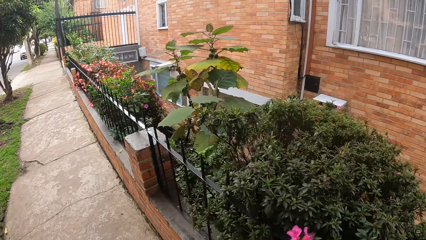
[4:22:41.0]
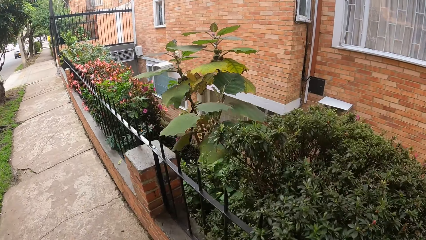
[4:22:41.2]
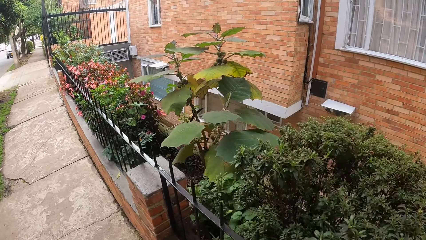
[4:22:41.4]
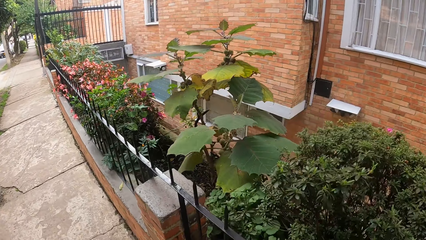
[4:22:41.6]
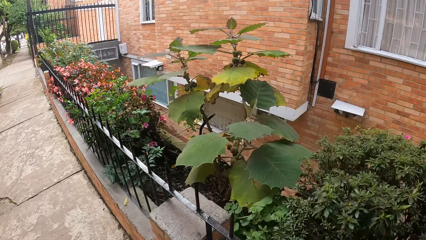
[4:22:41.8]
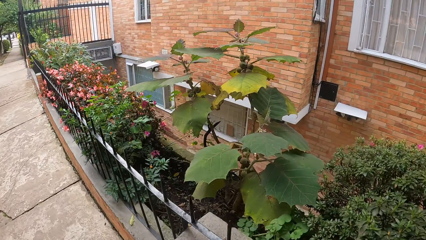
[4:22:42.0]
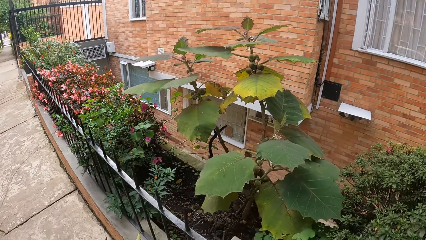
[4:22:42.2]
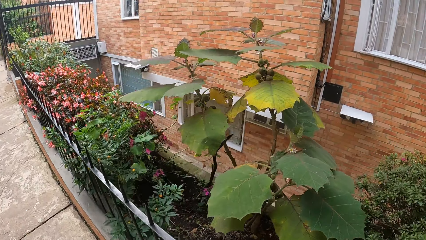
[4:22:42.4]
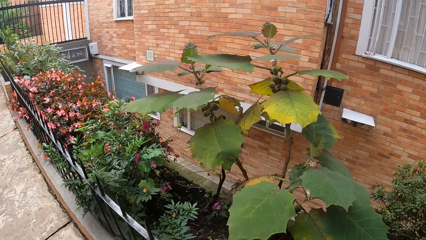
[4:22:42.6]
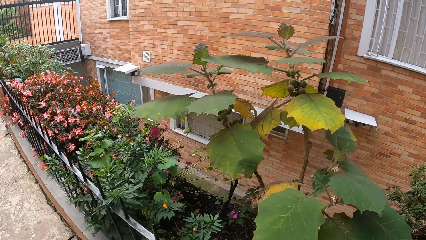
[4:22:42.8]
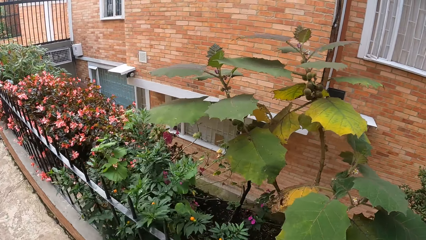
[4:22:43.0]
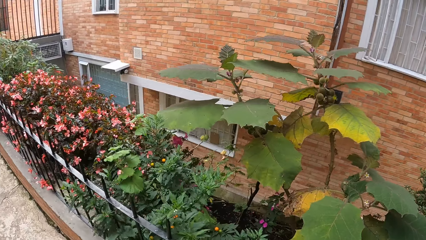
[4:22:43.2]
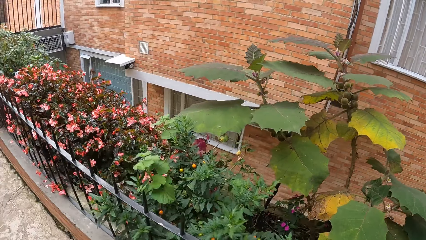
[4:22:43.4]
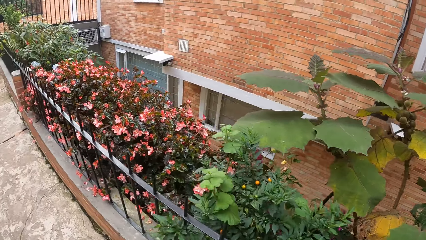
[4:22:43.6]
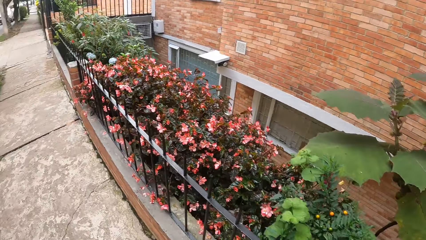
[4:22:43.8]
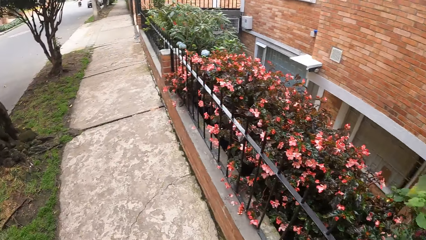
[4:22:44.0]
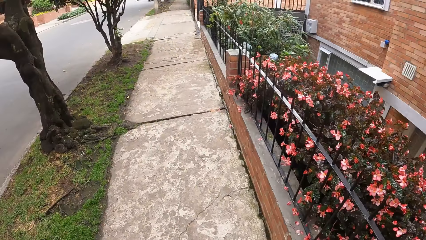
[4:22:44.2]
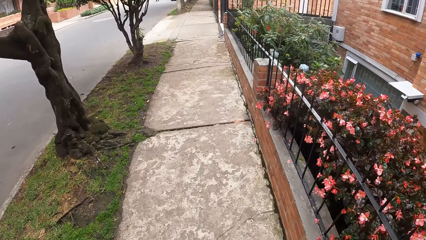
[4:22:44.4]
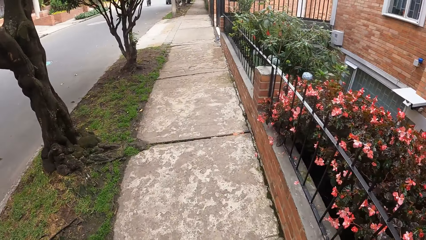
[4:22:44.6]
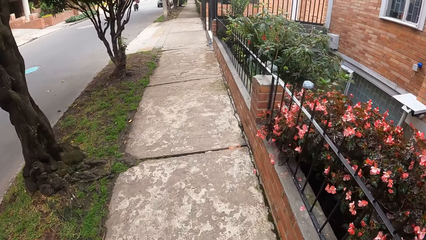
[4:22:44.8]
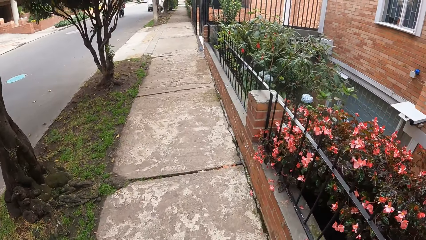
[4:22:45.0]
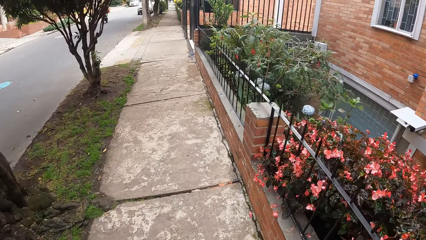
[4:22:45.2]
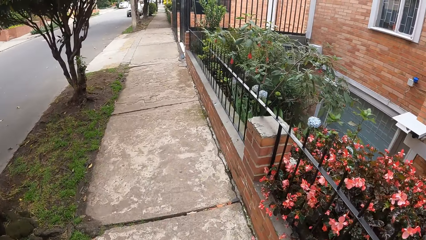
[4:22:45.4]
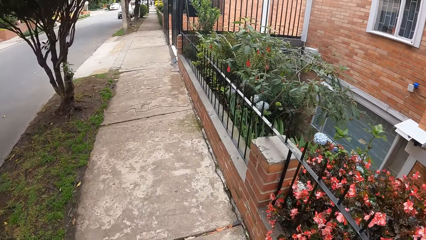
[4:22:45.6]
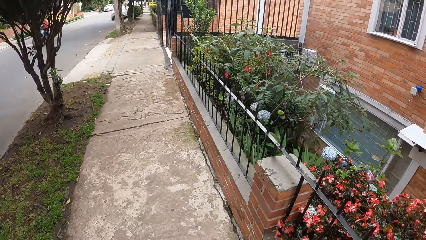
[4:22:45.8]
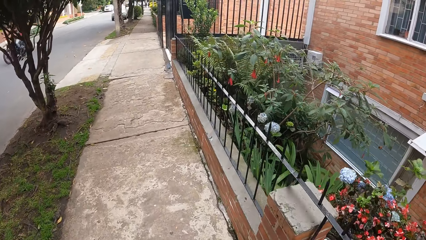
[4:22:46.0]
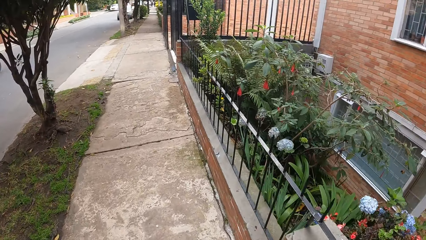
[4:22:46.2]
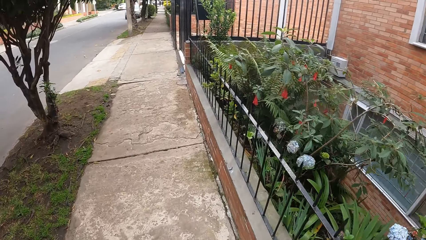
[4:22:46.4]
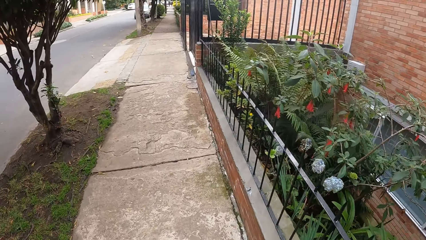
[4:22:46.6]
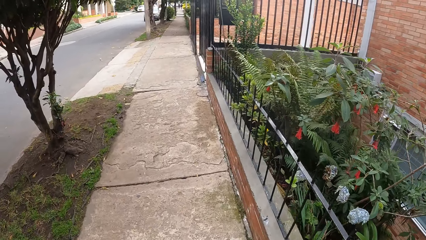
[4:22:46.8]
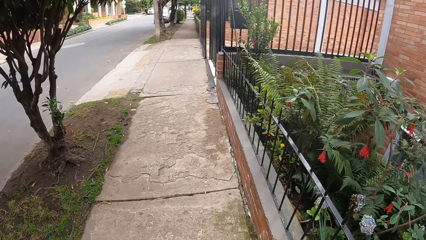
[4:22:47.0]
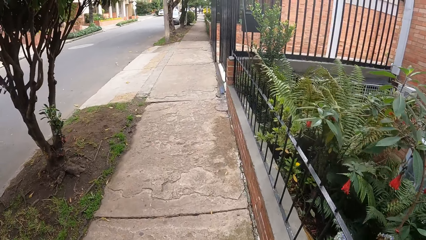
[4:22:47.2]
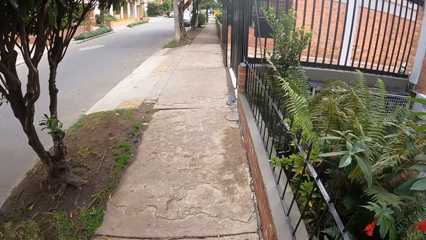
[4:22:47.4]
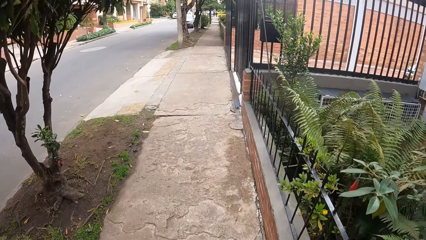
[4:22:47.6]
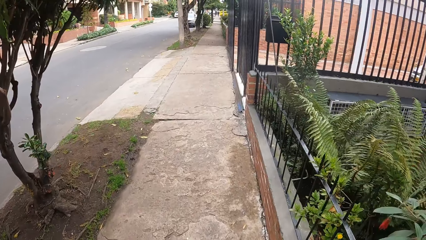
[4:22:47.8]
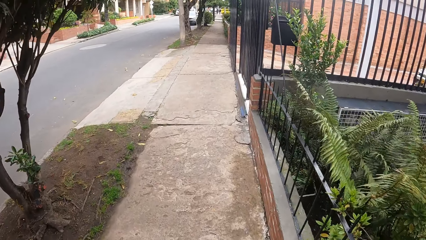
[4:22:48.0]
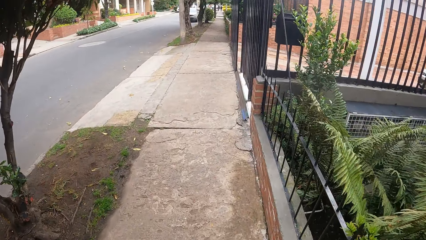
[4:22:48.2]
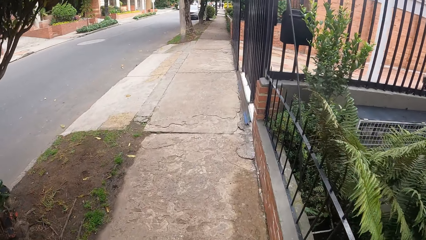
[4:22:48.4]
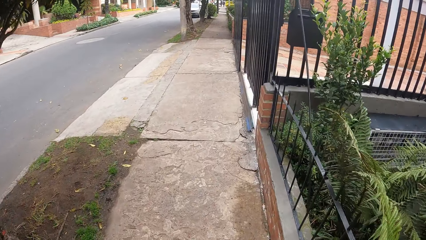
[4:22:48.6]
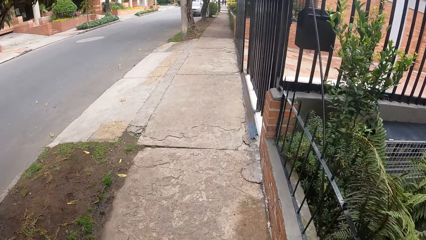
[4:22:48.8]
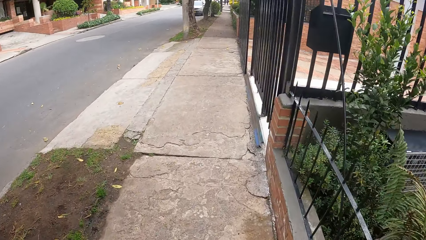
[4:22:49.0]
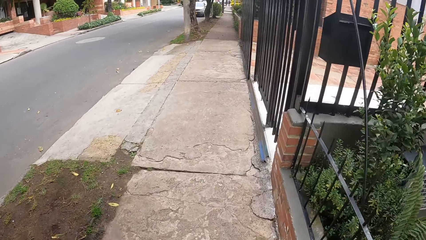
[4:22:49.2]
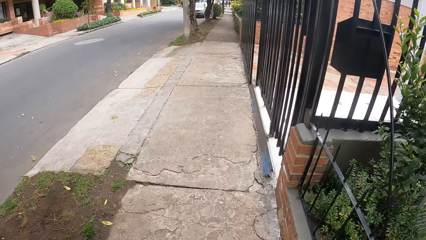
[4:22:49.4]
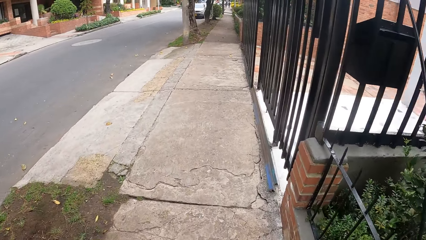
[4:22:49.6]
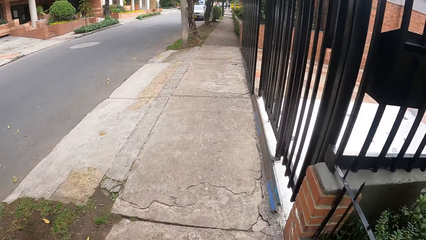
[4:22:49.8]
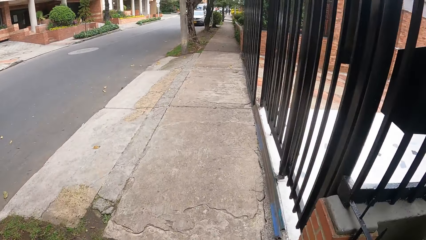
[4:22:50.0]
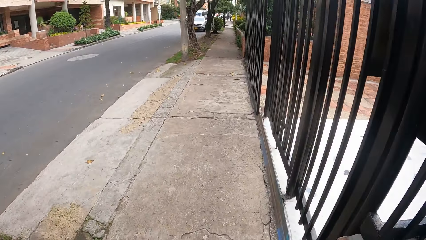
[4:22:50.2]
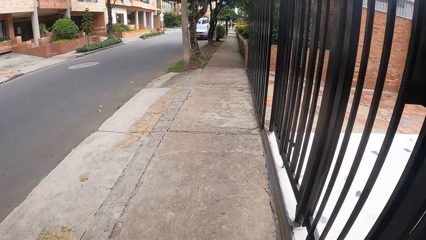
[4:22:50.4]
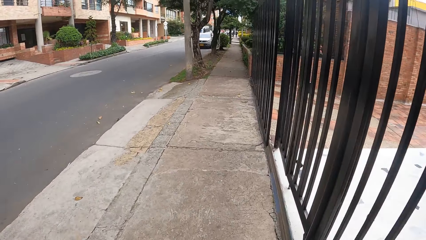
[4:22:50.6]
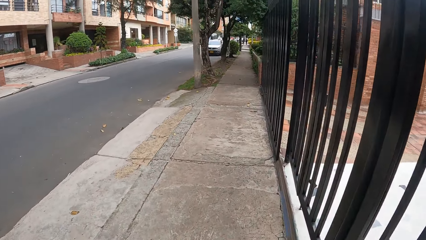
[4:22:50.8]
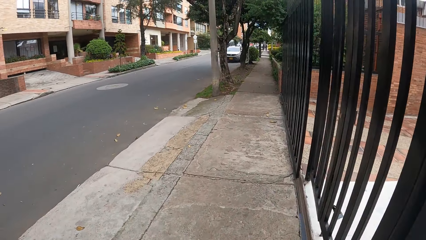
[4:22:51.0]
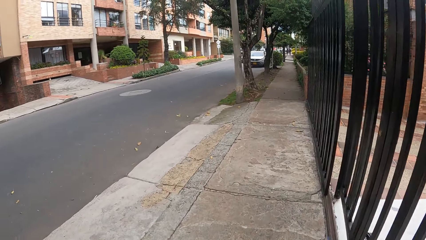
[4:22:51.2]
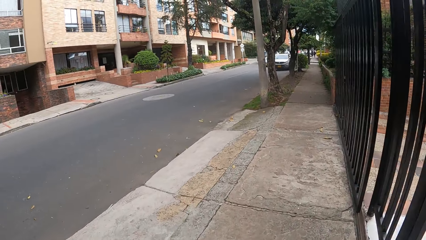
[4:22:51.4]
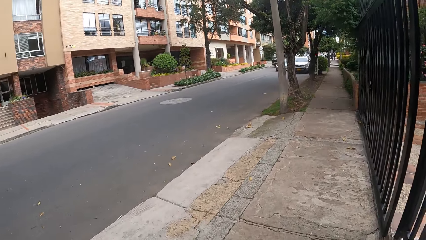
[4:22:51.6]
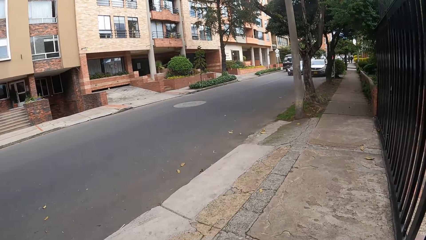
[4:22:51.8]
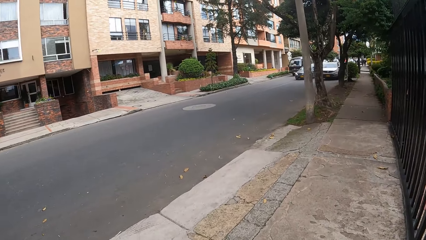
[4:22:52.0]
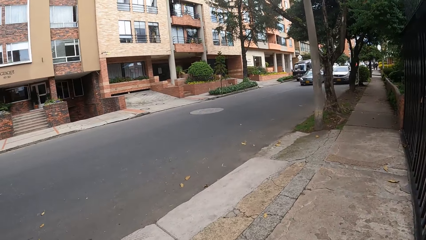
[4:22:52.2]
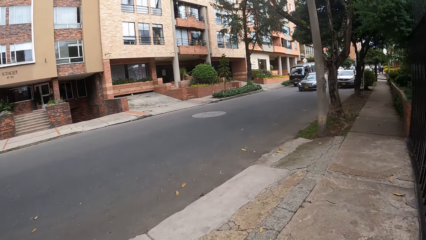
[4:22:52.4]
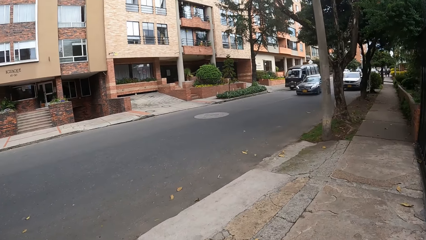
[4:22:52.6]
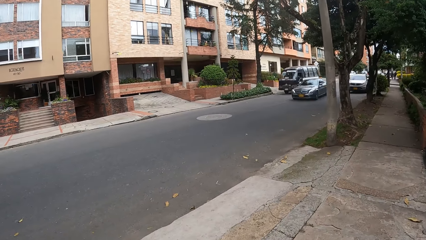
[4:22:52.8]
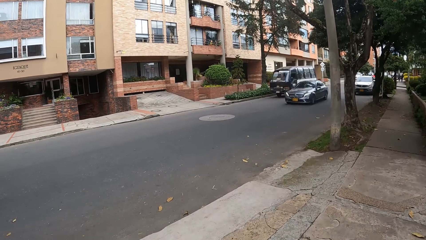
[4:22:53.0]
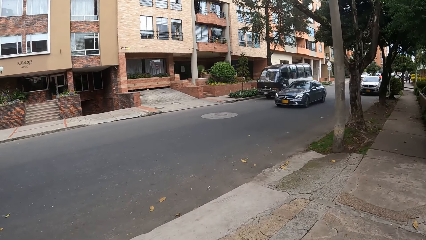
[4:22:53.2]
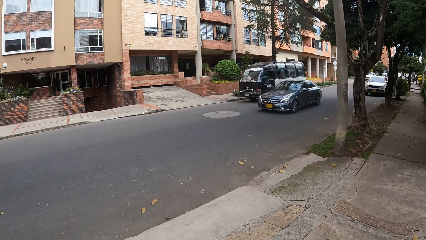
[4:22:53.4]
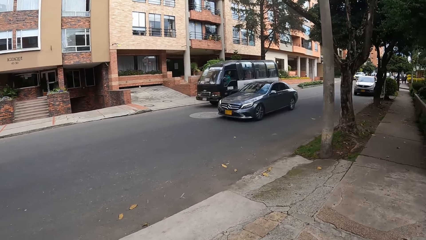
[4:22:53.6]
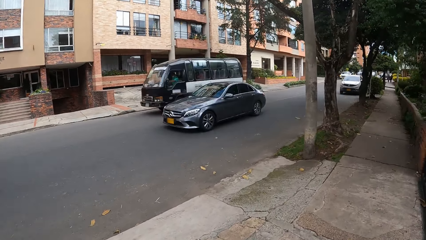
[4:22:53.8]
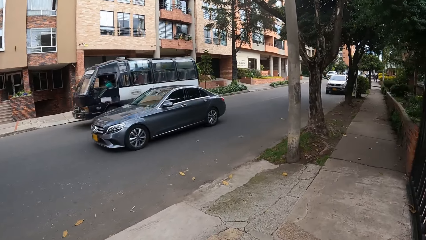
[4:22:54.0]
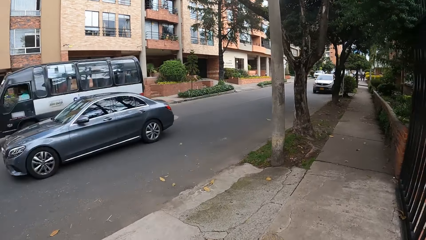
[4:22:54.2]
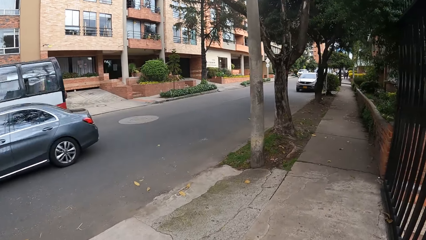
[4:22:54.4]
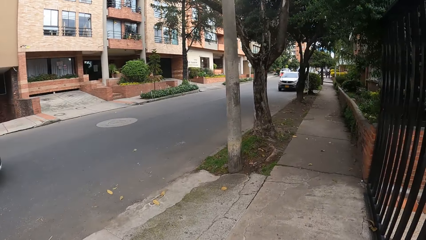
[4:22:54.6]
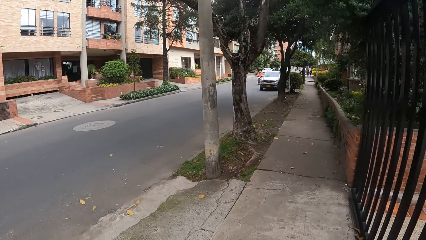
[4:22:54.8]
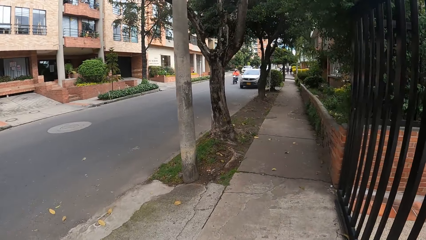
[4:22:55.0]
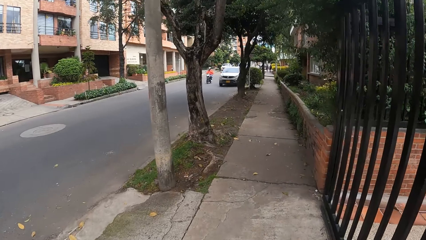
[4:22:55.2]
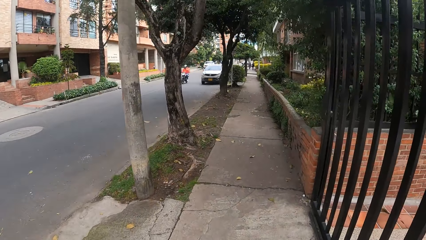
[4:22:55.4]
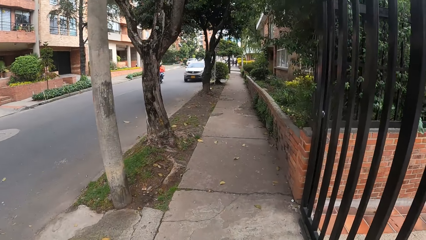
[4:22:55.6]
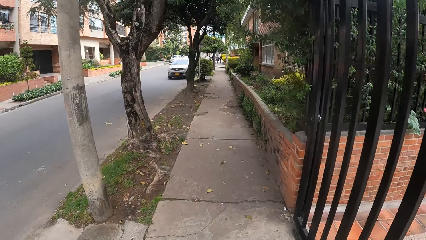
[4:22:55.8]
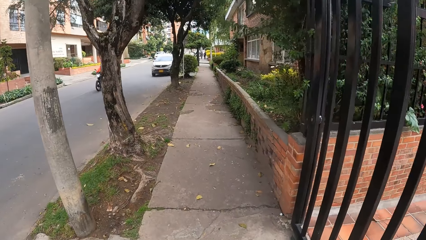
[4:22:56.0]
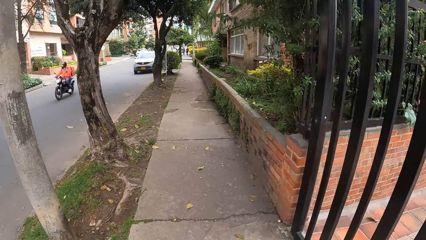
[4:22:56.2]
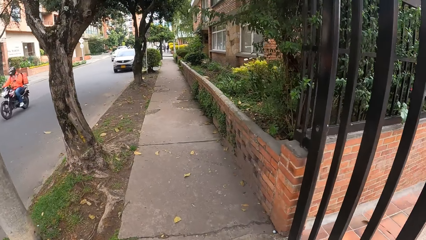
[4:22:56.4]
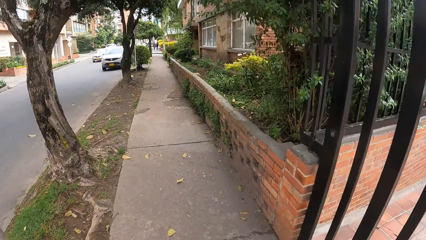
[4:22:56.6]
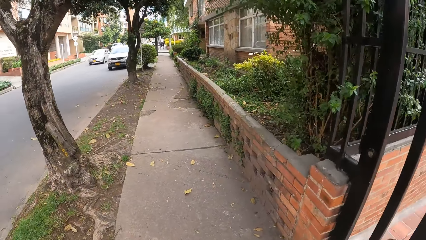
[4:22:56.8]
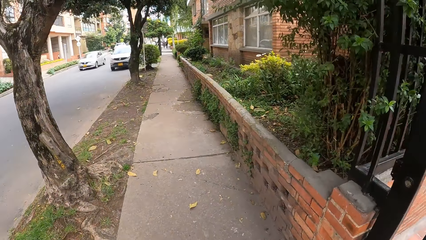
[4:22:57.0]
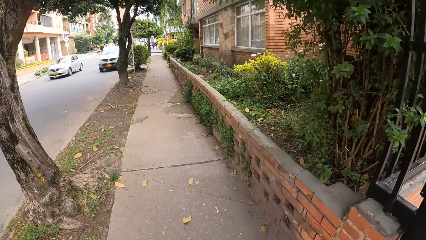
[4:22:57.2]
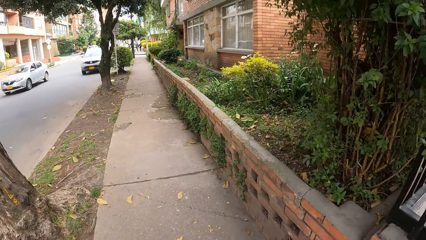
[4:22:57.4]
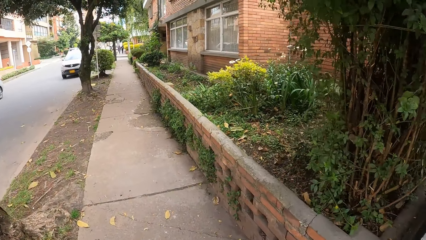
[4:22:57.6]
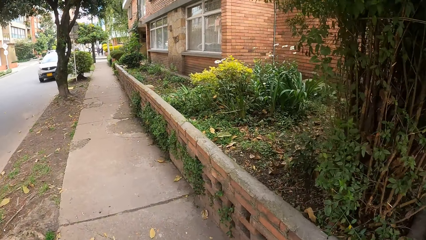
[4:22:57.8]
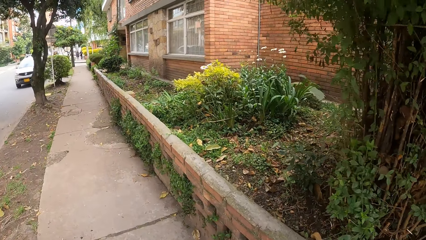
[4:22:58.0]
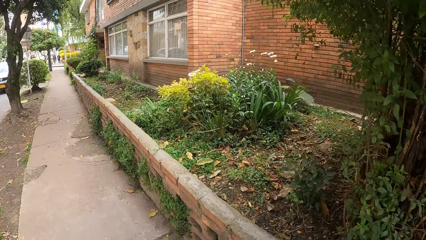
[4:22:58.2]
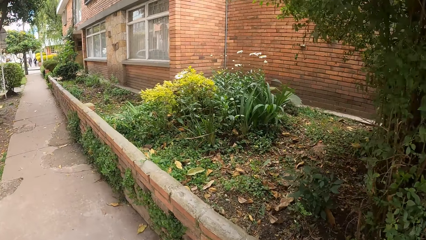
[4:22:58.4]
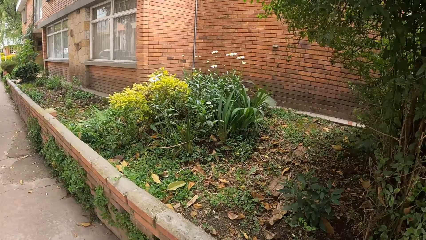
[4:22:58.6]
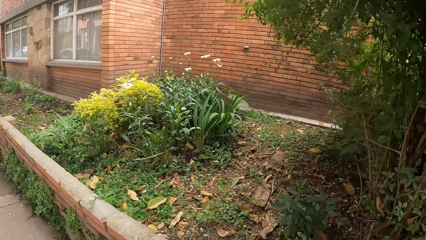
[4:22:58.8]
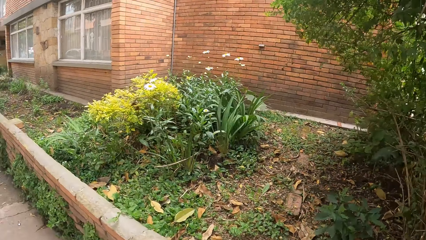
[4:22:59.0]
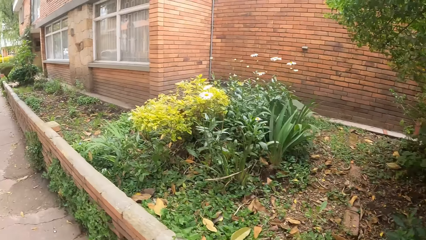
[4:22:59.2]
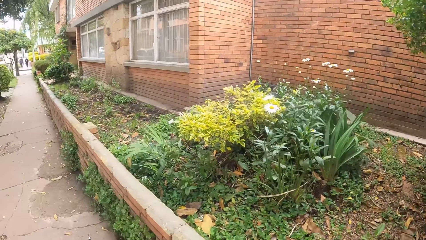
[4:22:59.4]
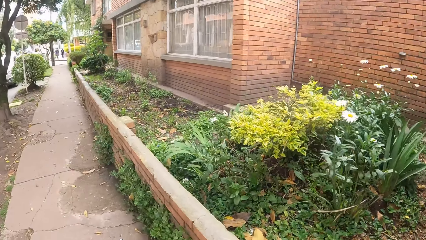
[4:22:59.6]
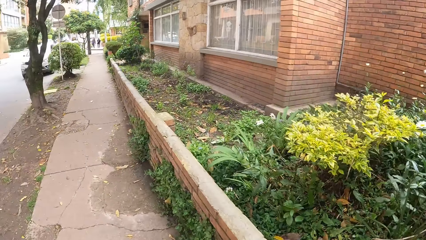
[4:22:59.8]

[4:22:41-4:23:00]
A motorbike drives past the camera wearer. A bus drives past the camera wearer. A car drives past the camera wearer. A motorbike drives past the camera wearer. A car drives past the camera wearer.
